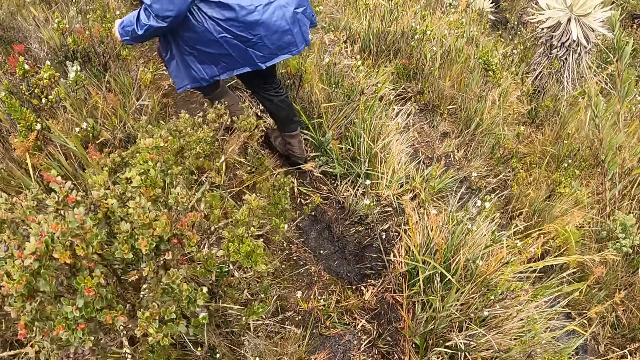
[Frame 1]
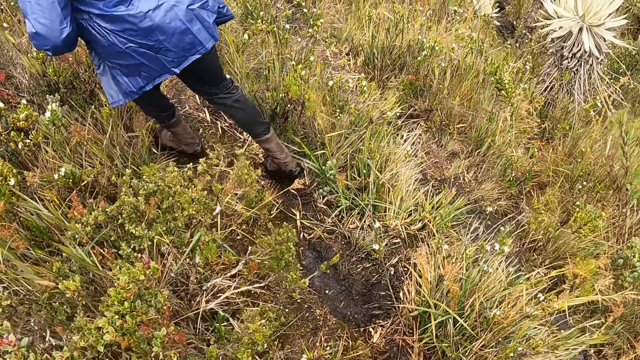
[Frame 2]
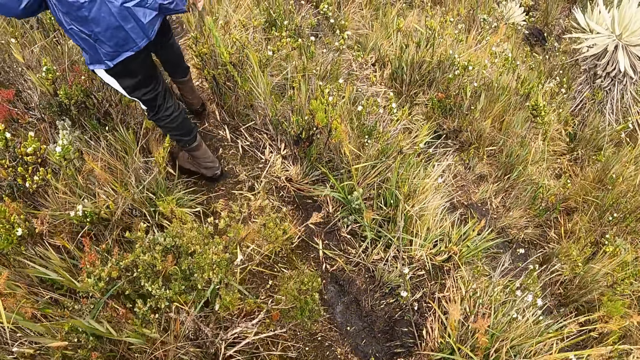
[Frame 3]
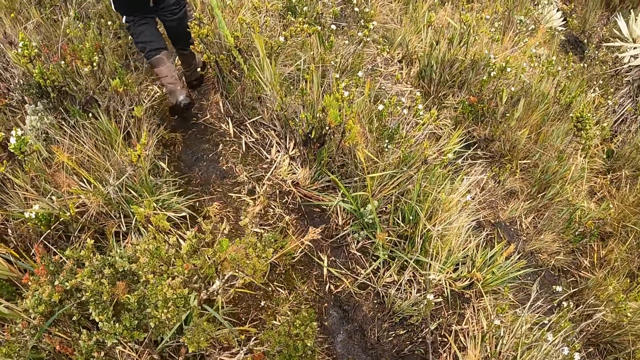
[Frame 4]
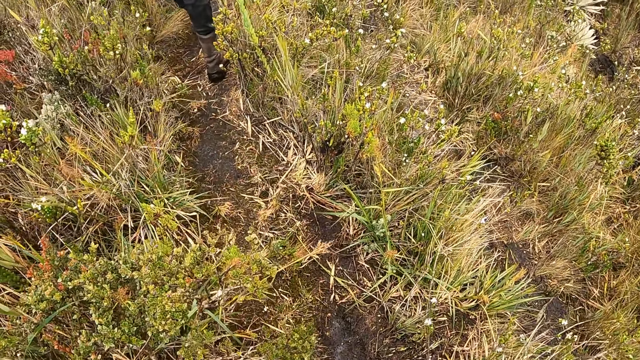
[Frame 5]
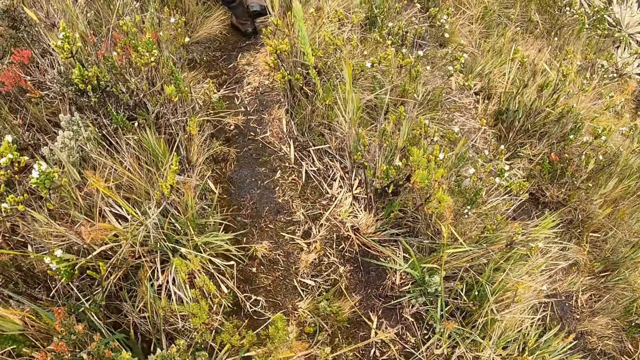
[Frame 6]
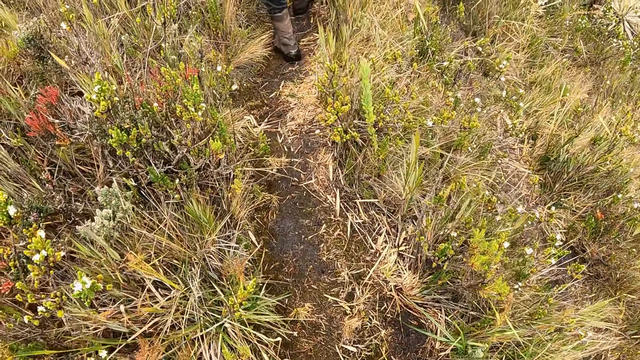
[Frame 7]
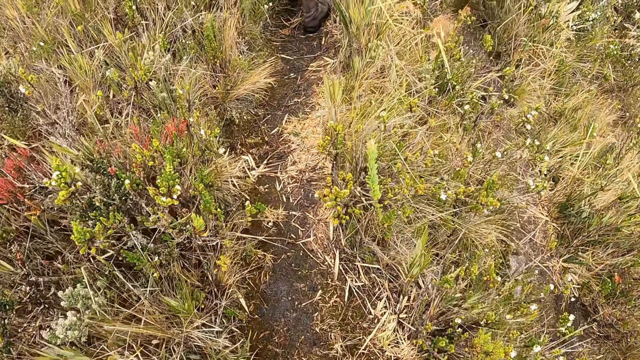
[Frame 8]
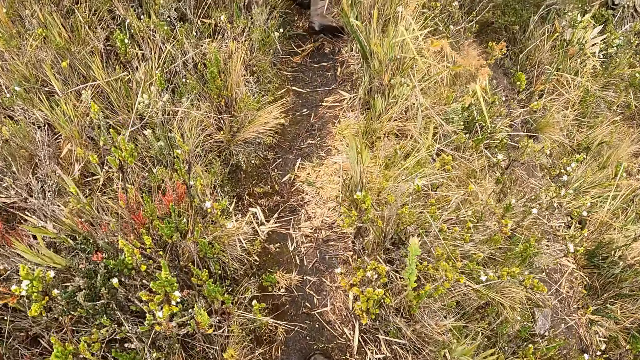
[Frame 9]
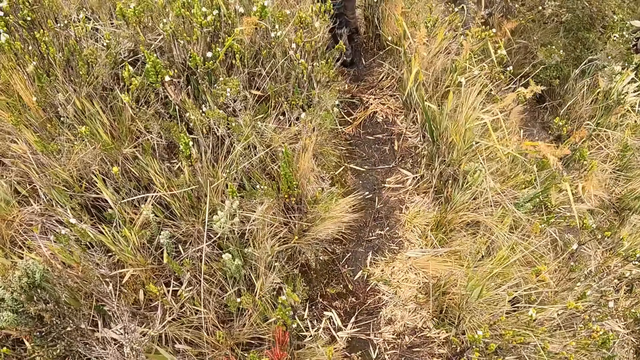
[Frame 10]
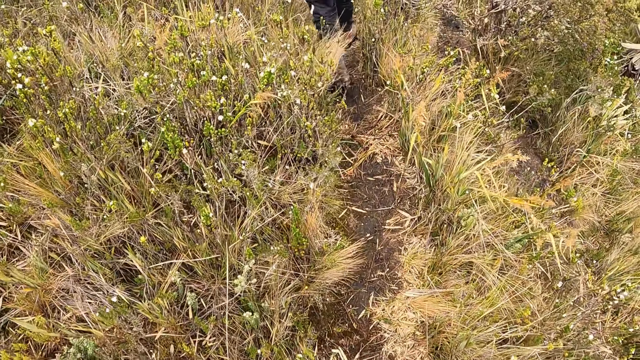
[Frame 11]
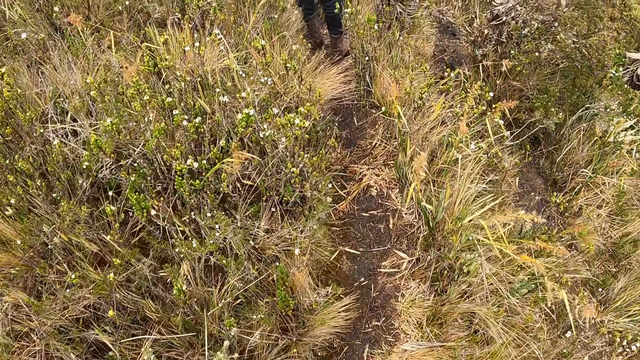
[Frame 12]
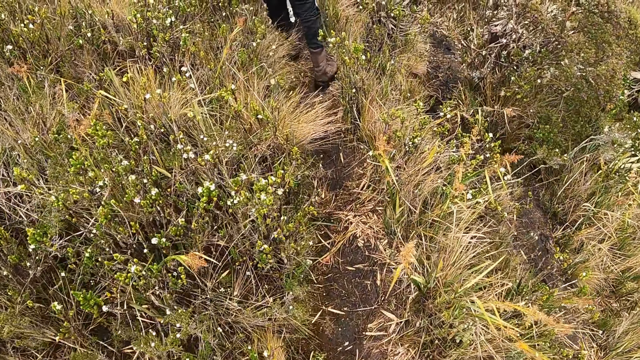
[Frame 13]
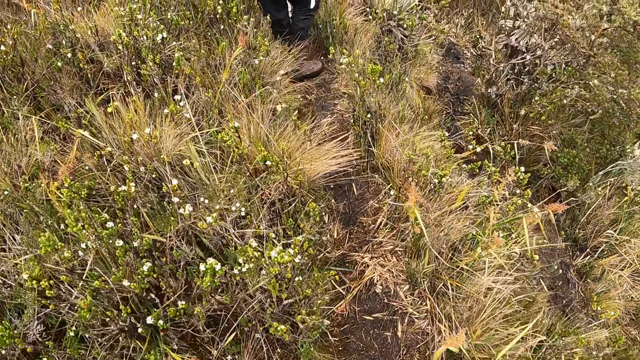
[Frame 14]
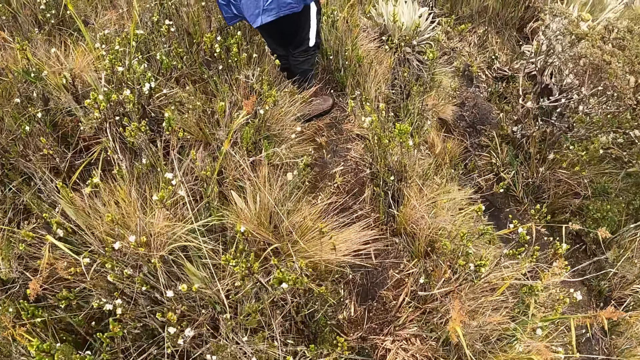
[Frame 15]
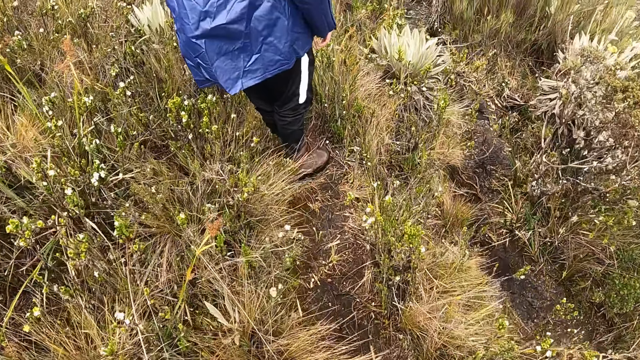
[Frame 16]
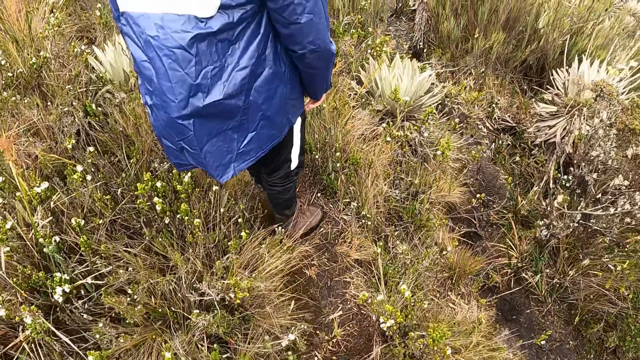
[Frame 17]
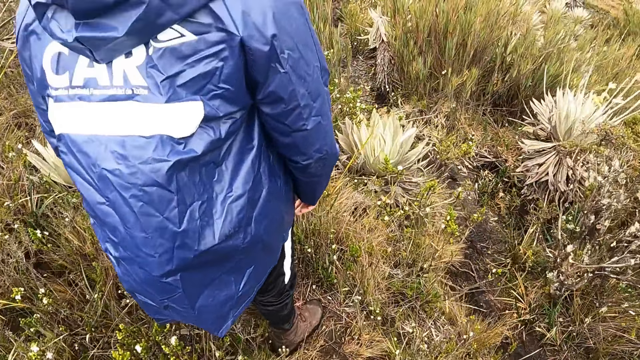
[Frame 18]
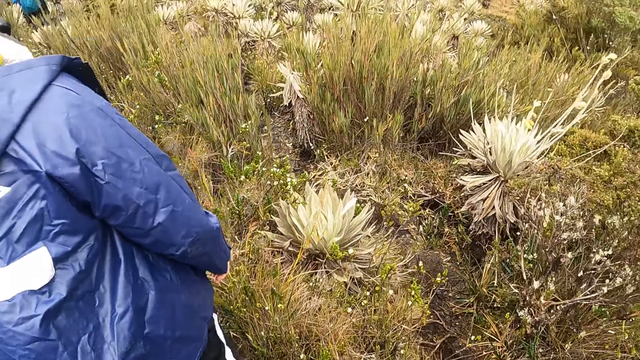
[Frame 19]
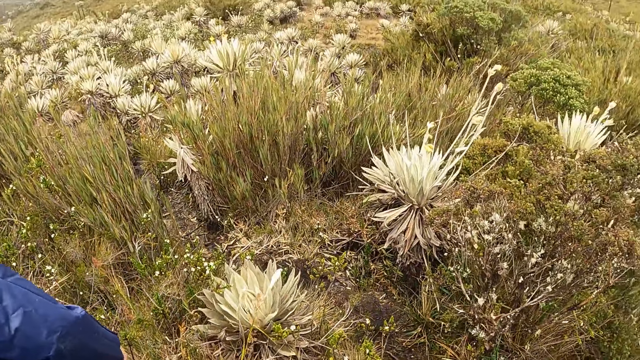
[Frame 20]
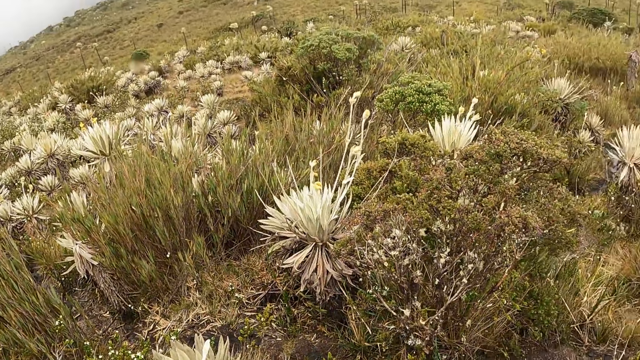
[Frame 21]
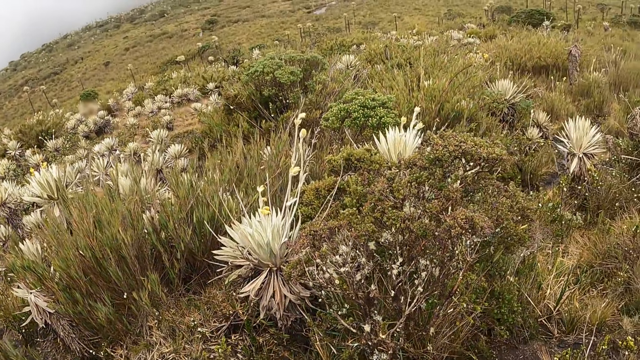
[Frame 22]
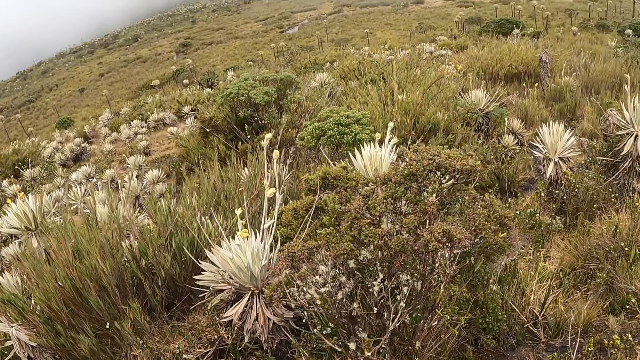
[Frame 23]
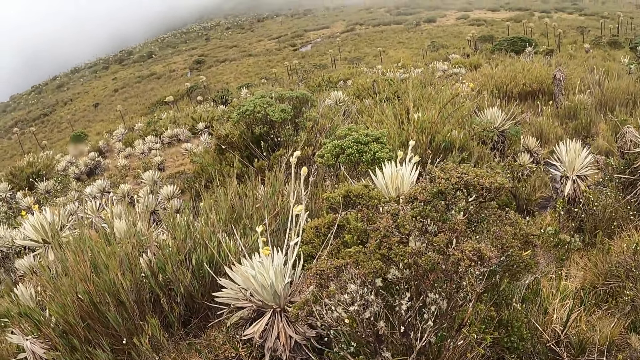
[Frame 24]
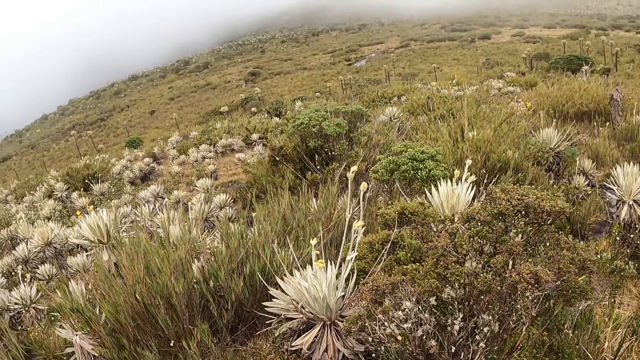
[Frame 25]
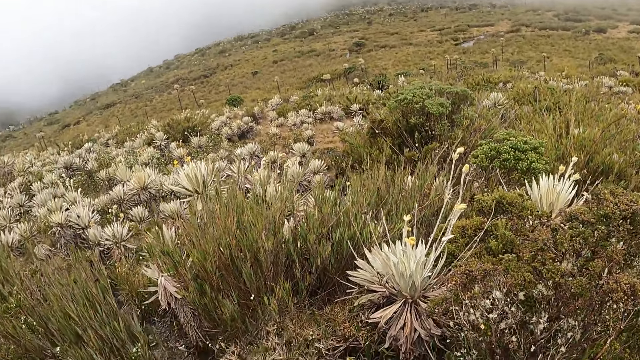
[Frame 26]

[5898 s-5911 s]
A person stands in the field. The person walks on the rough road. The camera wearer turns round.

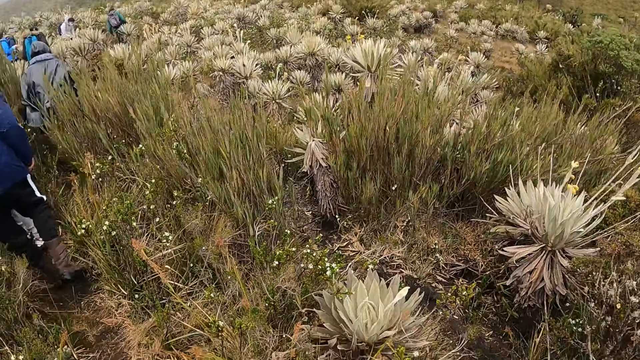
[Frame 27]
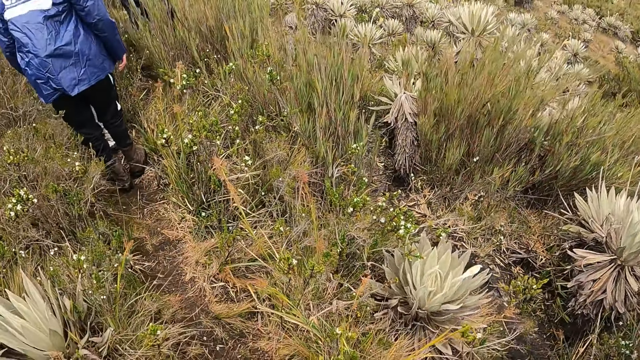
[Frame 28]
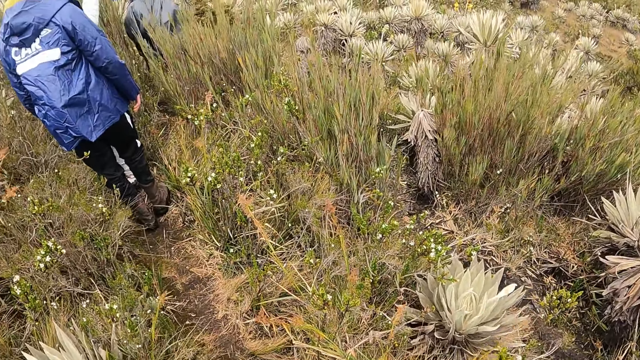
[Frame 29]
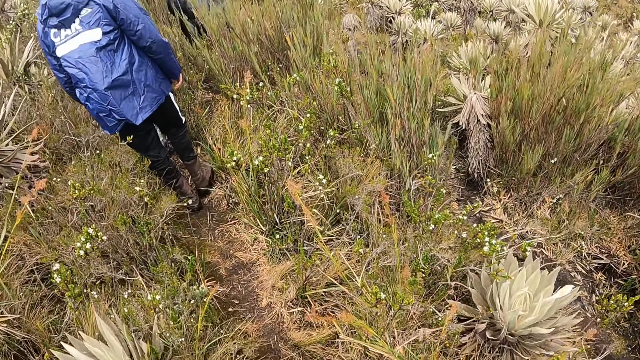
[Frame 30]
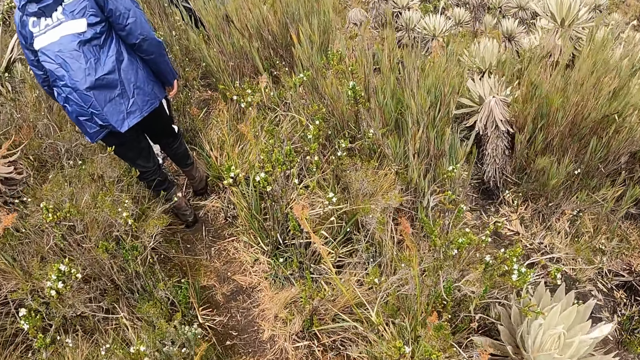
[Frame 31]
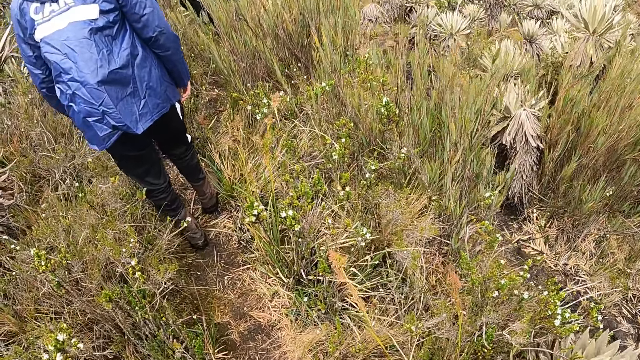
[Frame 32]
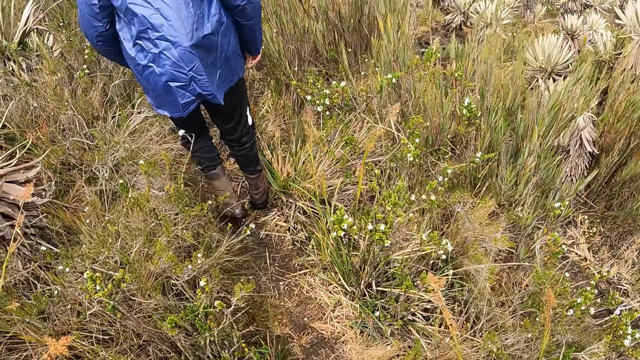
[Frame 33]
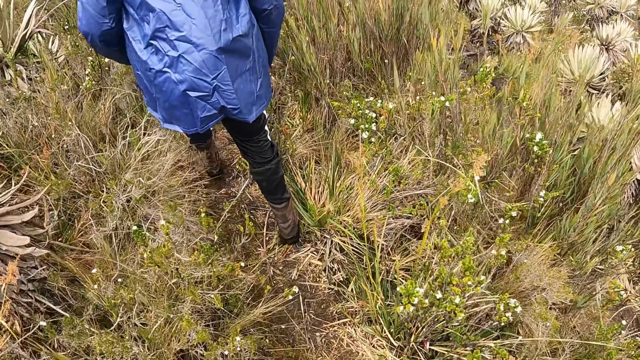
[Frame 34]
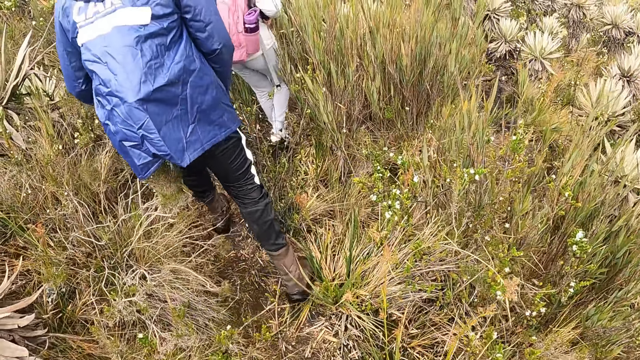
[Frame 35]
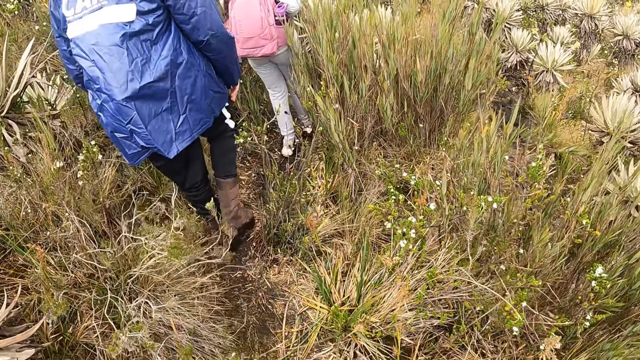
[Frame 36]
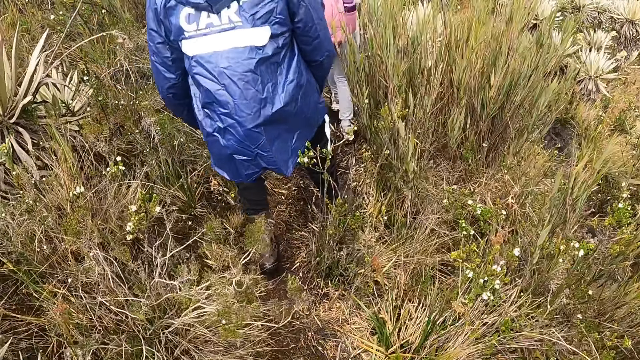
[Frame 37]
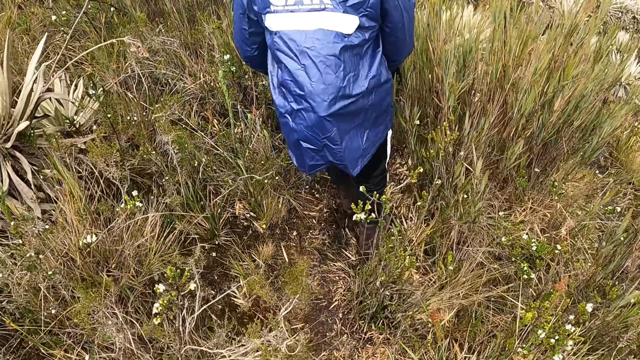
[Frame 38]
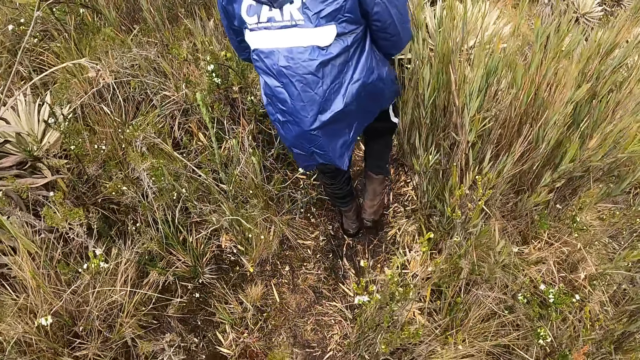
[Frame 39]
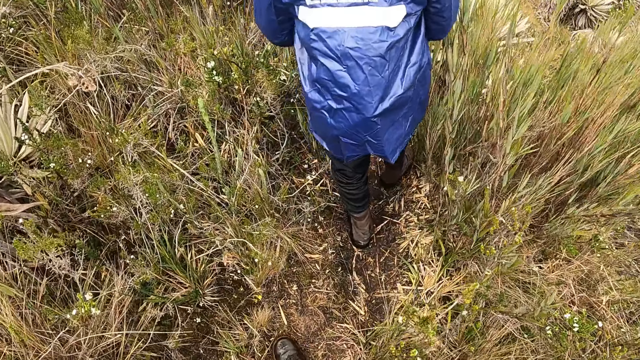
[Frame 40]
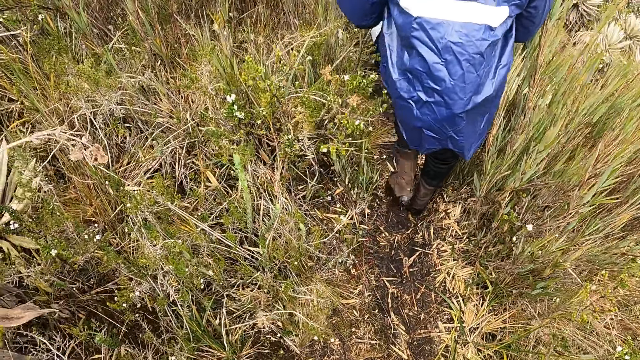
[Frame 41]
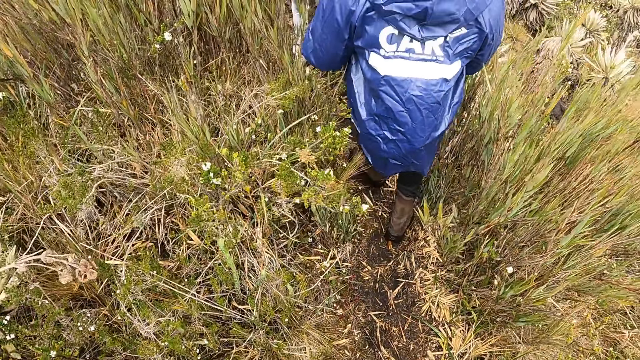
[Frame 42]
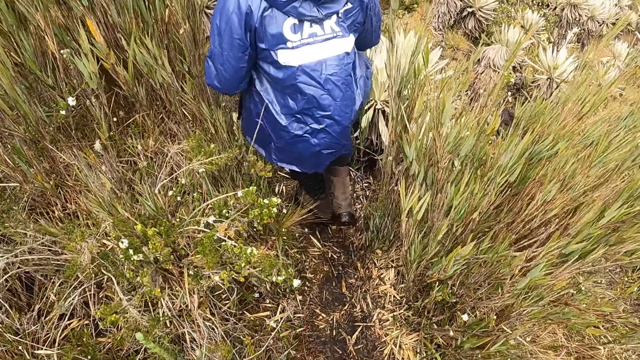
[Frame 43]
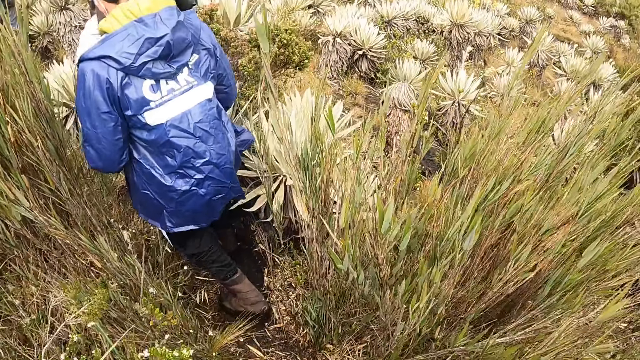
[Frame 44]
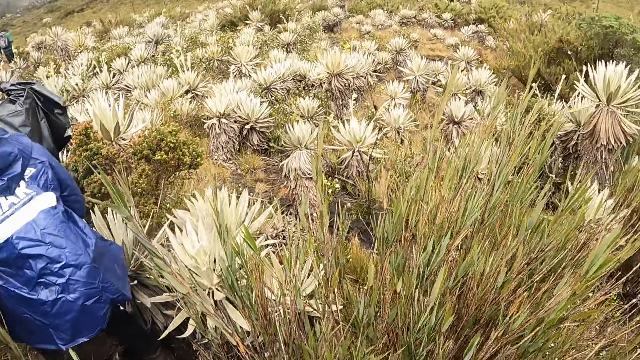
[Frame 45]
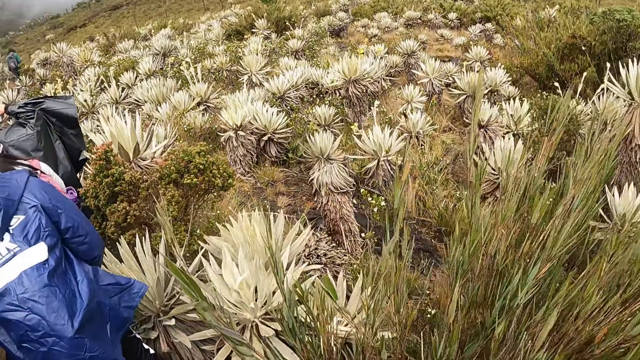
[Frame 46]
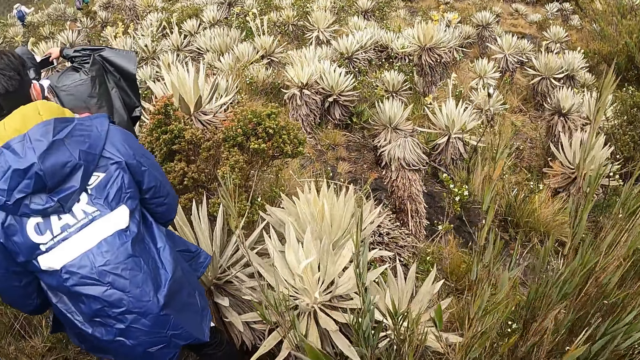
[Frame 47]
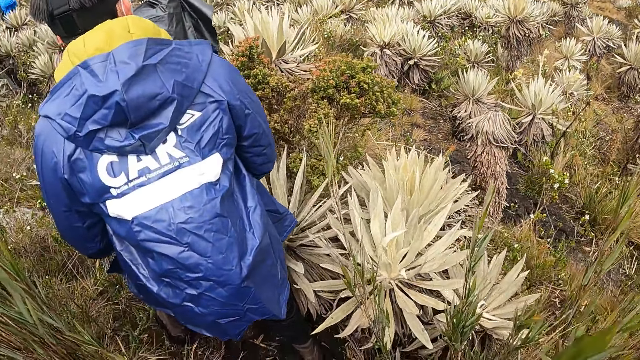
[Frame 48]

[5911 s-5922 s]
The camera wearer looks at a person. The person walks on the rough road. Another person walks on the rough road. The first person walks on the rough road. A third person holds a camera.
